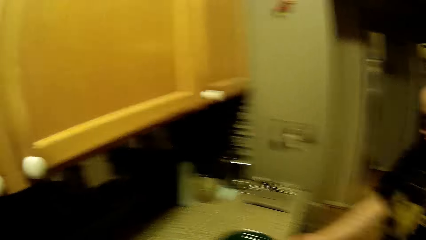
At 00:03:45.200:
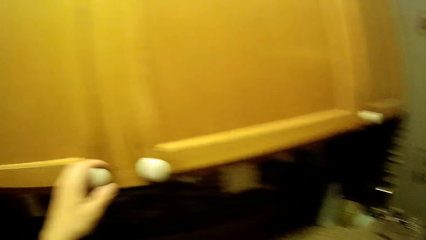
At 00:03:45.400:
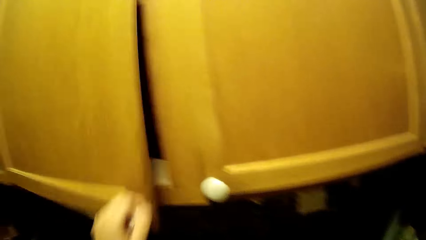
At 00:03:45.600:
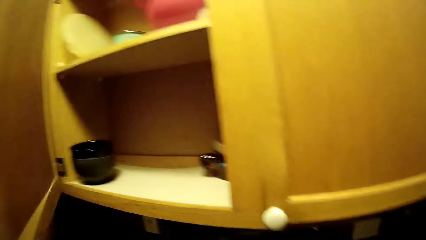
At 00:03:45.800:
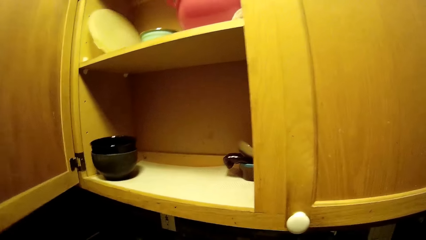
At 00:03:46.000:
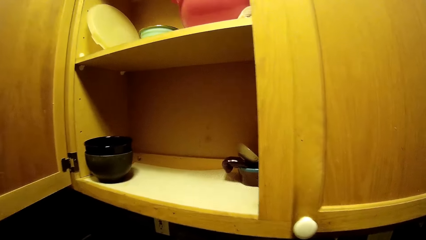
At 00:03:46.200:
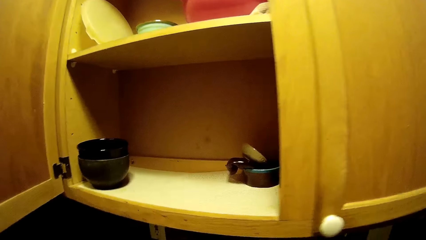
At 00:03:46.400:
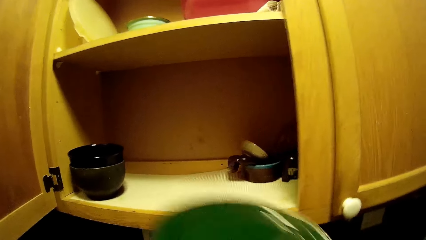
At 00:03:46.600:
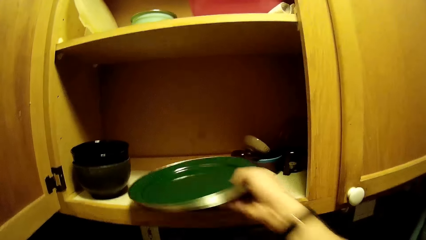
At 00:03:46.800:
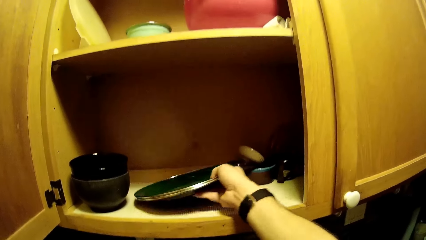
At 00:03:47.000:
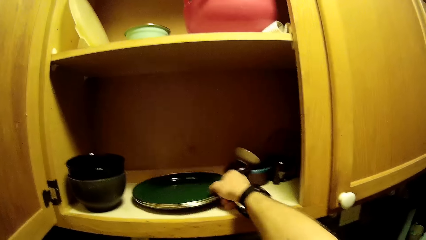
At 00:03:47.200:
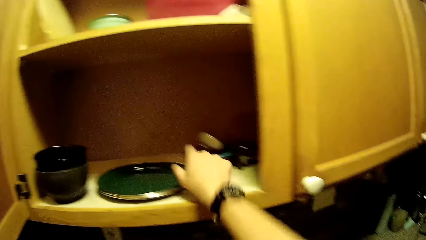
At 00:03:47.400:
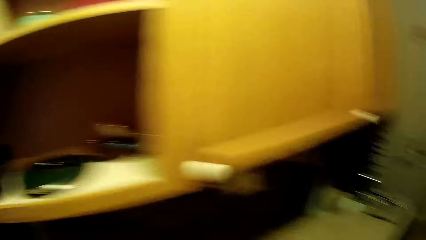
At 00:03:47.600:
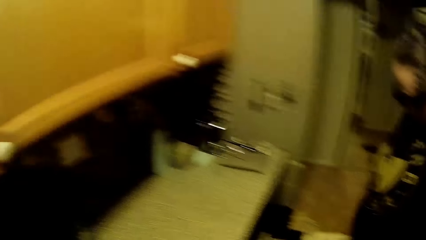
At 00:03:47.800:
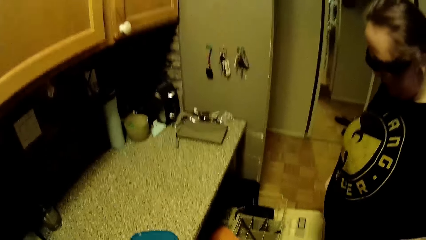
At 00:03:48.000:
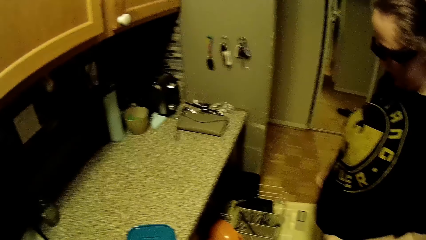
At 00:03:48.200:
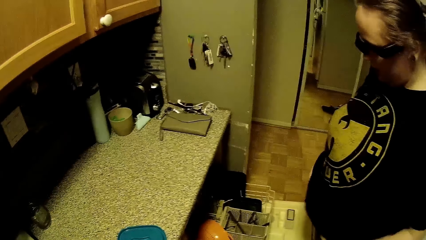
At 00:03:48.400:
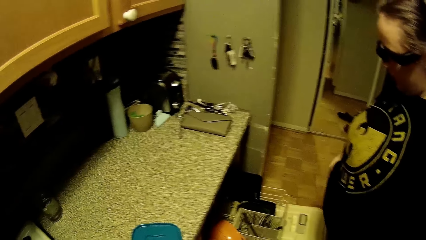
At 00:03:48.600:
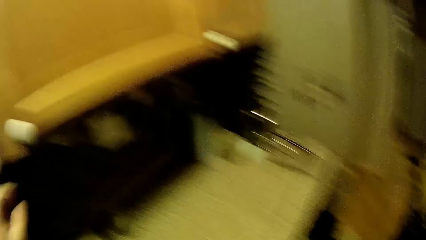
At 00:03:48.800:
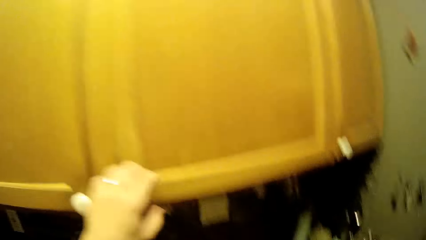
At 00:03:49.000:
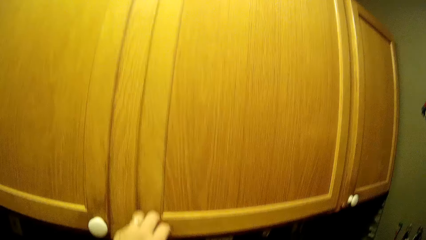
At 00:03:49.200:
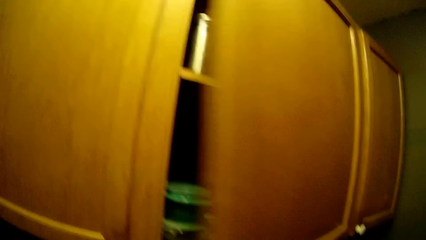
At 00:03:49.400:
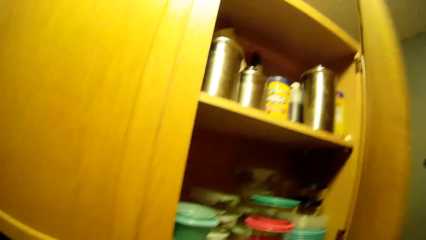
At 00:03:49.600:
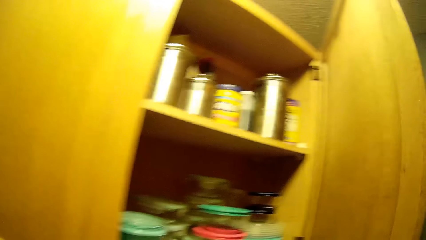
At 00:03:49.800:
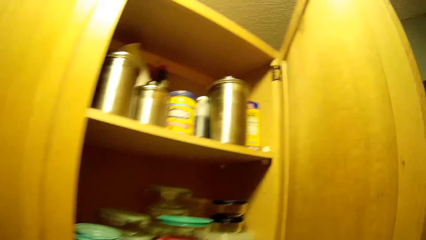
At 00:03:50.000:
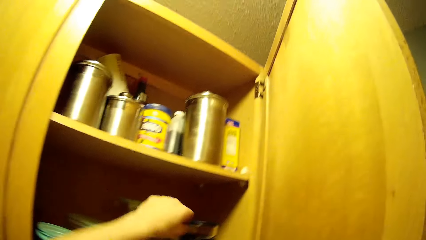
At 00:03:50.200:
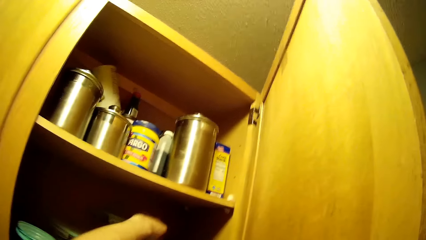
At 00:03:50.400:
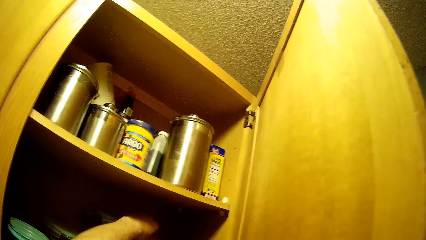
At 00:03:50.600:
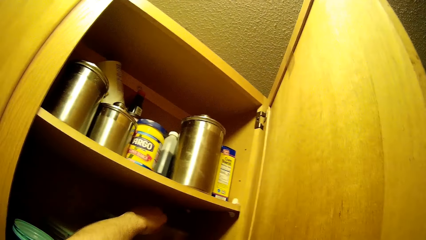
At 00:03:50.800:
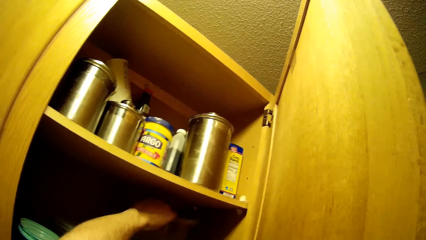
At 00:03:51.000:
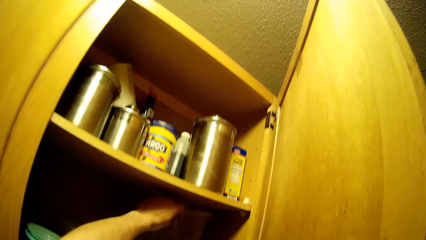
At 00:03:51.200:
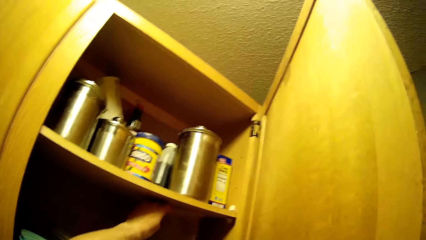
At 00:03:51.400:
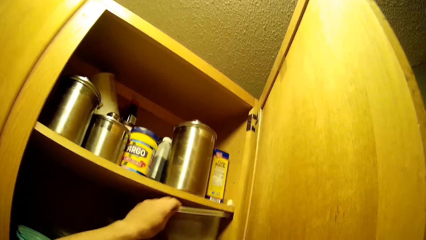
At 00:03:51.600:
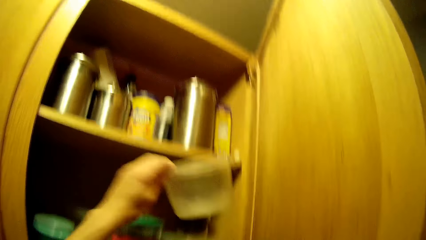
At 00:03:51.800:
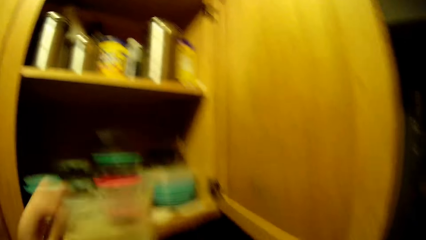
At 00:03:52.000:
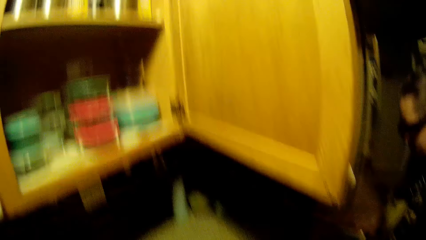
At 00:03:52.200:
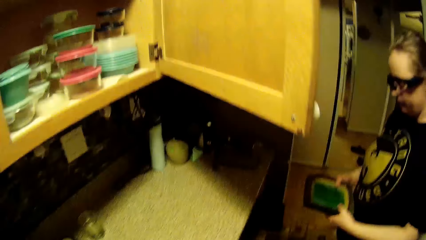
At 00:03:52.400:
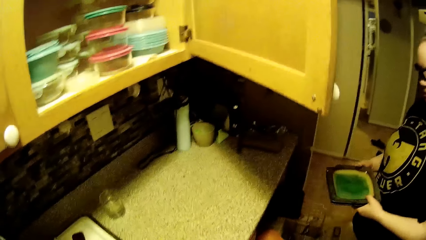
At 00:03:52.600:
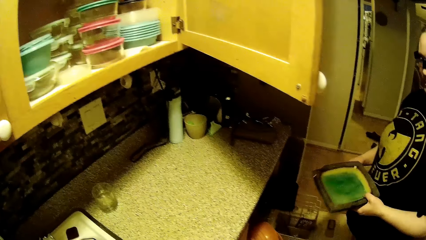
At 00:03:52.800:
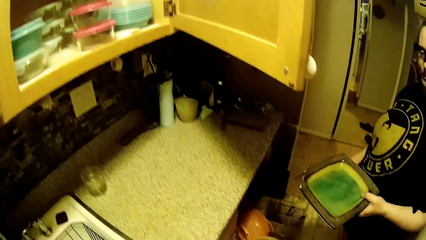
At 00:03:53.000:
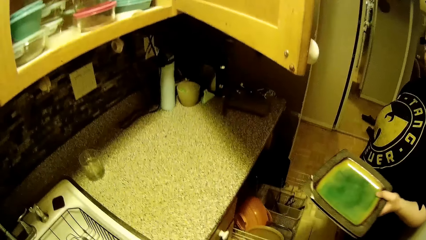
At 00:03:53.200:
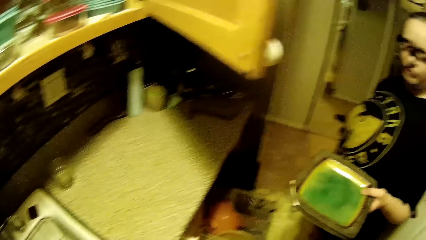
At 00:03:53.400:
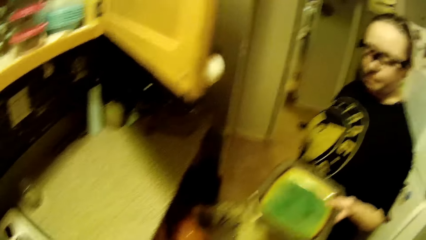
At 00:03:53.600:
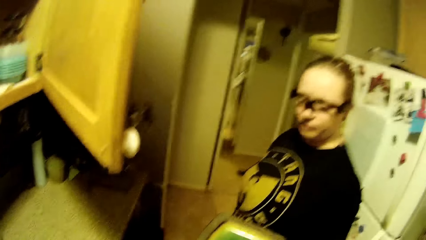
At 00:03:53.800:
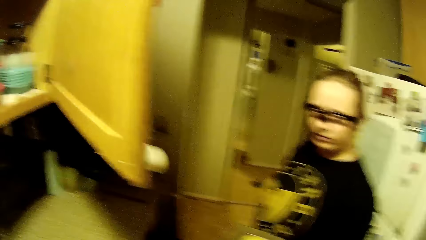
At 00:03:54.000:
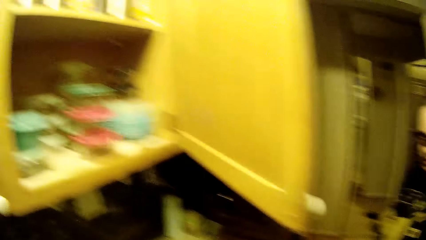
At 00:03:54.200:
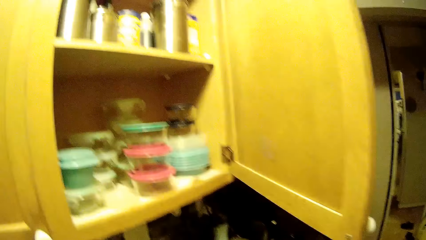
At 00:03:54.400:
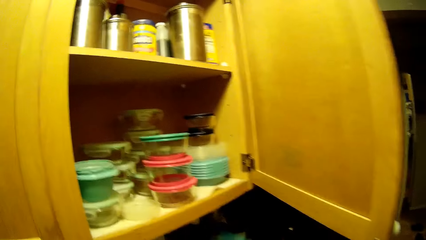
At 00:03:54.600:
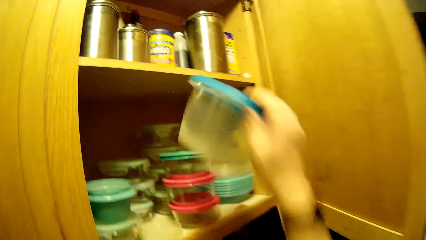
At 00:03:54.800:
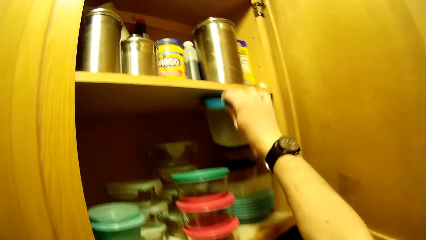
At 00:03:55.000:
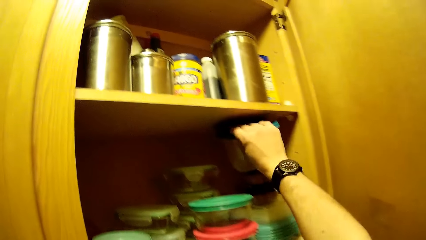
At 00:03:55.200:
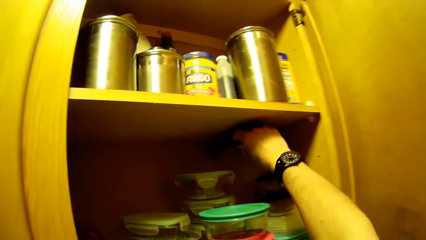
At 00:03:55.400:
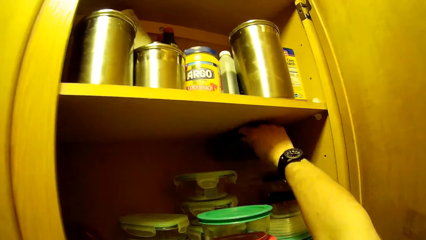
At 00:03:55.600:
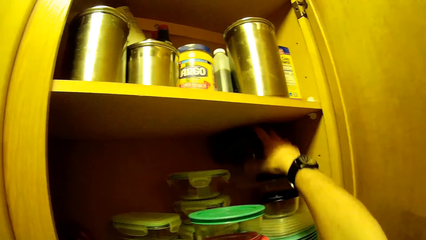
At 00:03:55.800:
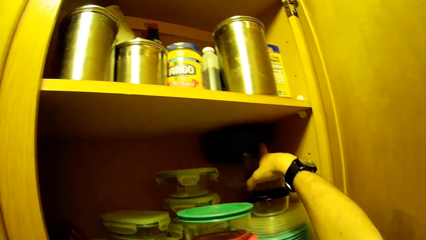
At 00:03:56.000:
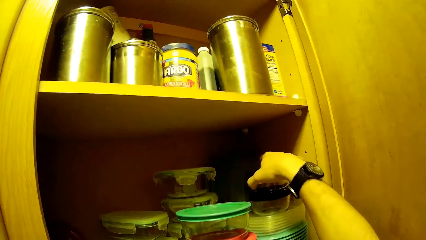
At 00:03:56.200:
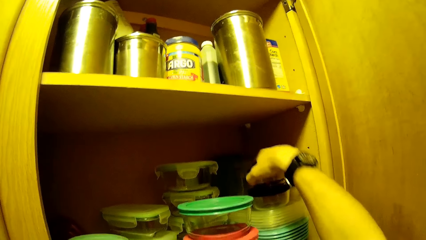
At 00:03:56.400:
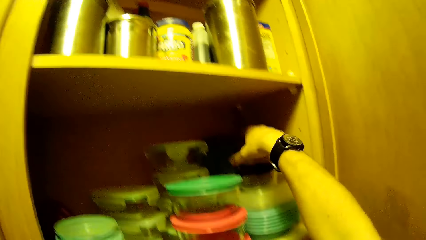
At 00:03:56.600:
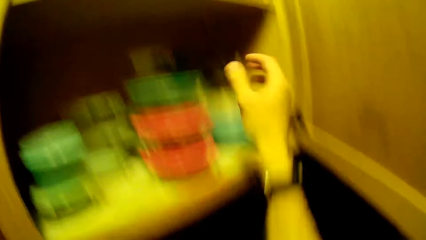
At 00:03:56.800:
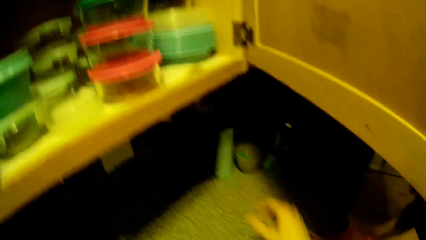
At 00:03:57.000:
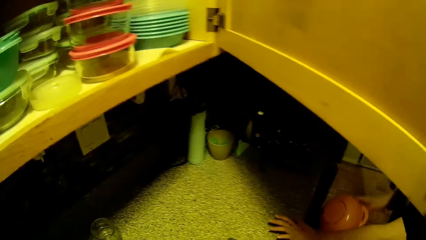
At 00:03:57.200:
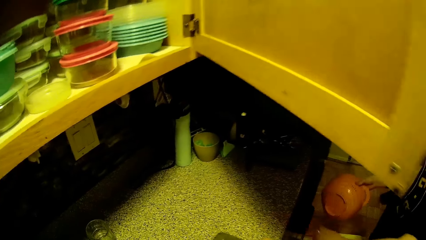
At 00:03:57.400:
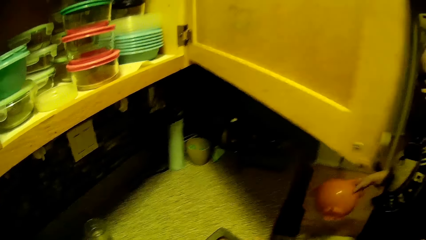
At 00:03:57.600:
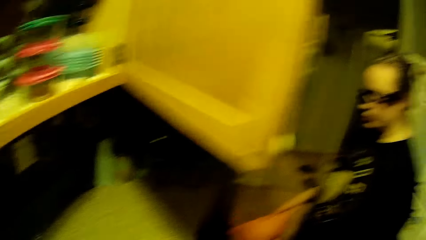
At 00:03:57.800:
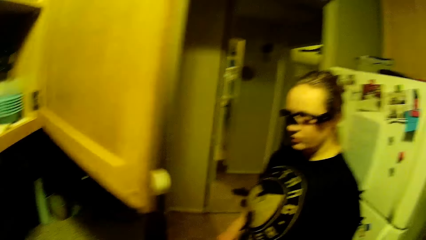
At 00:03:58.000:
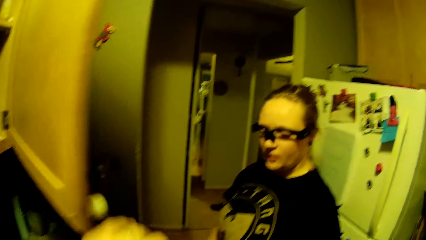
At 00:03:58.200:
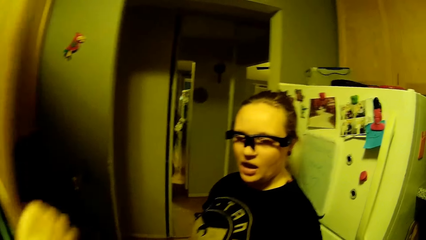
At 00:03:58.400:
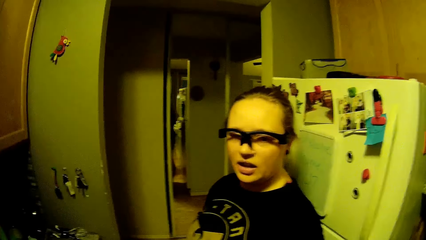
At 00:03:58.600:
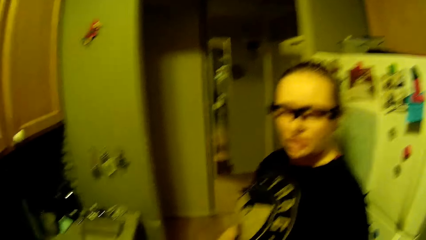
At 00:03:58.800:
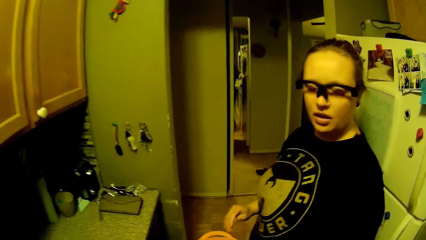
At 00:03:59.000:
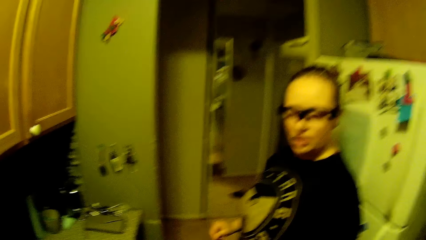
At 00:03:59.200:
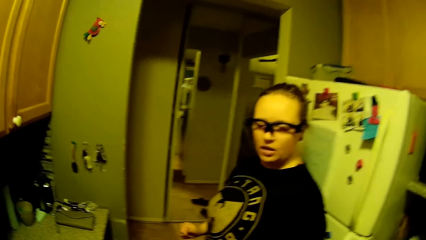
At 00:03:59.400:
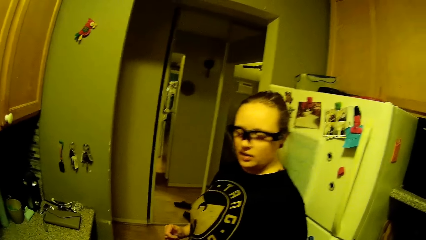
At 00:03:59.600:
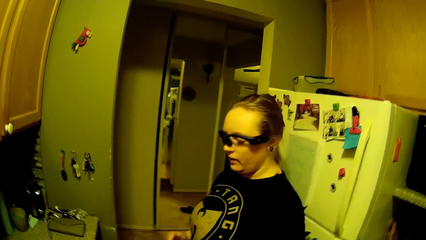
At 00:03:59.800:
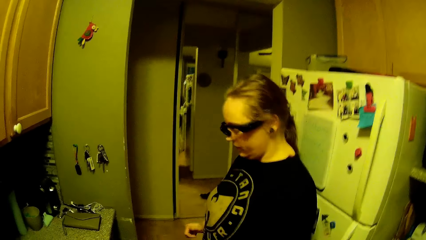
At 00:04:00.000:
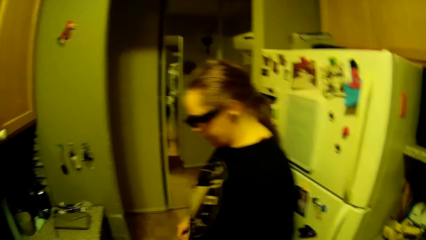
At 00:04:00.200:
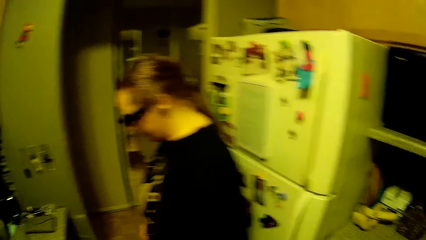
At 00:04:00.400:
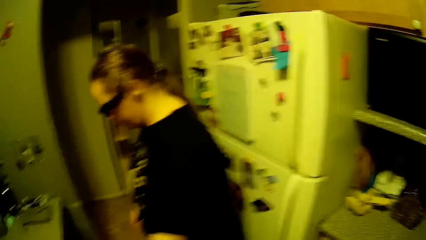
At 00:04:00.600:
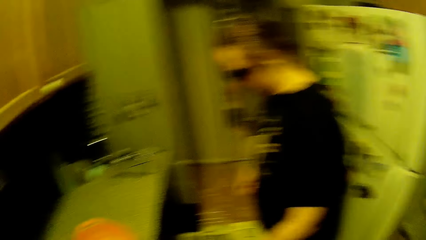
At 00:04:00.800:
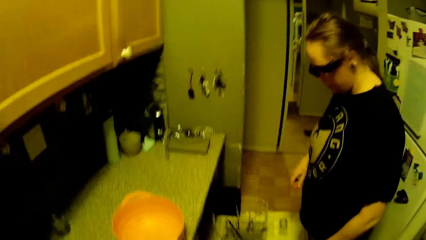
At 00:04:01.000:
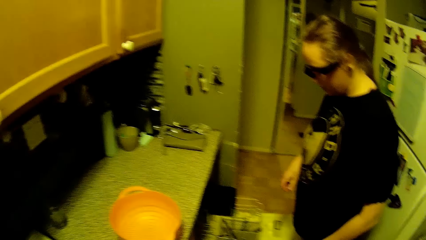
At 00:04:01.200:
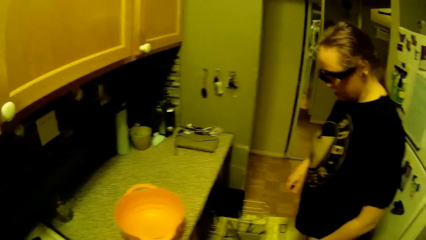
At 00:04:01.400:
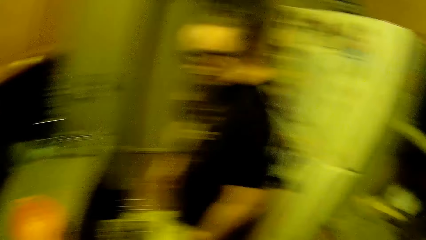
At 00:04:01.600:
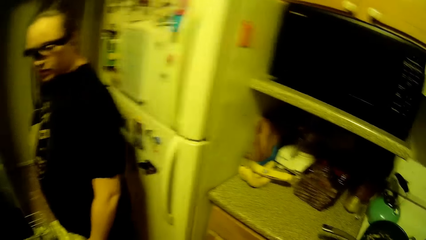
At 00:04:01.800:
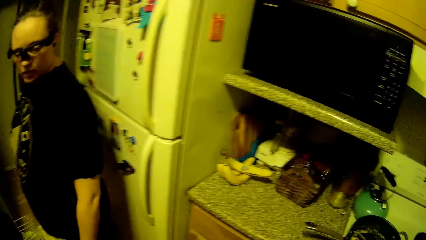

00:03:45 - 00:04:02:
The woman drops a plate or pan on the cabinet top with her right hand. The camera wearer opens the upper kitchen cabinet with his left hand. He places the plates in the cabinet with his right hand. He opens the upper kitchen cabinet with his left hand. He picks up a plastic container from the cabinet top with his left hand. He opens a tin. The woman holds a plate. She passes some plates in her left hand to the camera wearer. The camera wearer places the plastic container in the cabinet with his right hand. He converses with the woman. The woman passes a plate to her left hand. The camera wearer closes the cabinet with his left hand. The woman passes a plate to the camera wearer.
